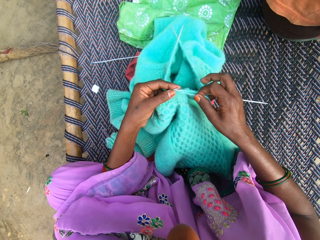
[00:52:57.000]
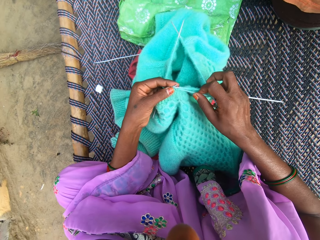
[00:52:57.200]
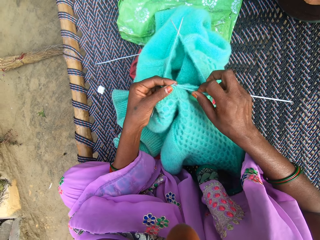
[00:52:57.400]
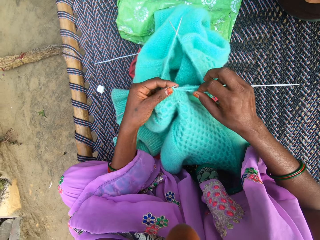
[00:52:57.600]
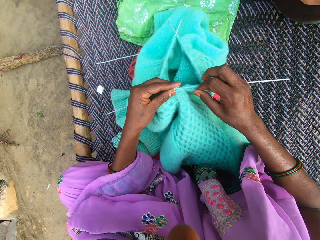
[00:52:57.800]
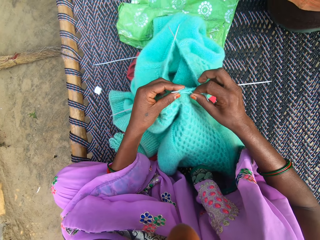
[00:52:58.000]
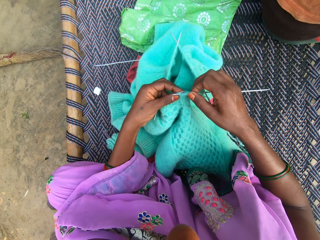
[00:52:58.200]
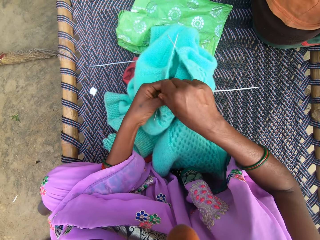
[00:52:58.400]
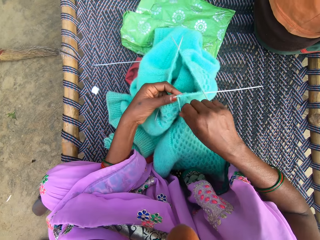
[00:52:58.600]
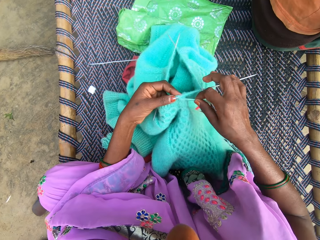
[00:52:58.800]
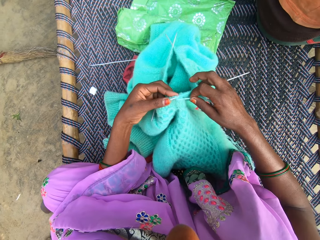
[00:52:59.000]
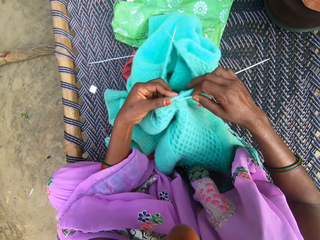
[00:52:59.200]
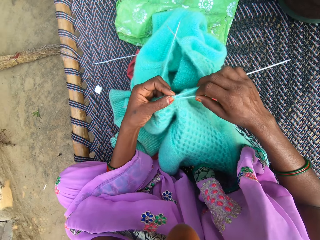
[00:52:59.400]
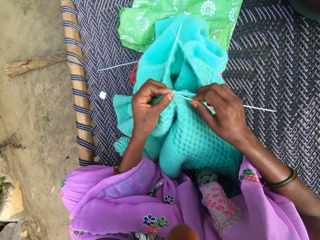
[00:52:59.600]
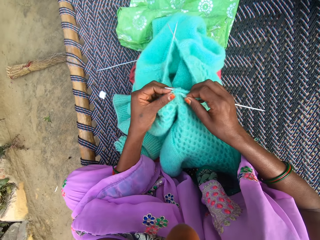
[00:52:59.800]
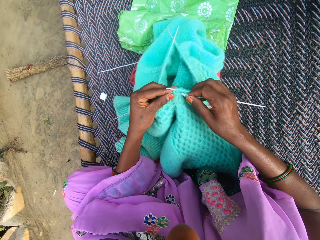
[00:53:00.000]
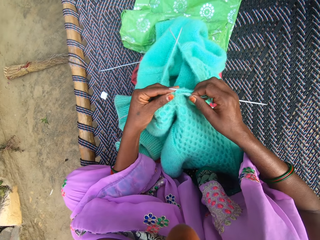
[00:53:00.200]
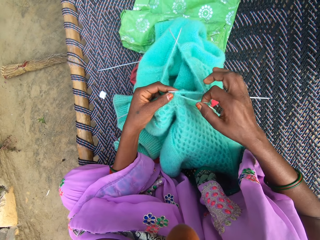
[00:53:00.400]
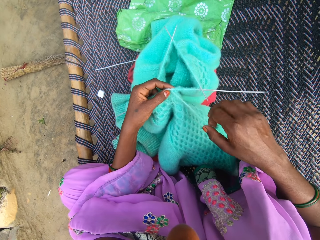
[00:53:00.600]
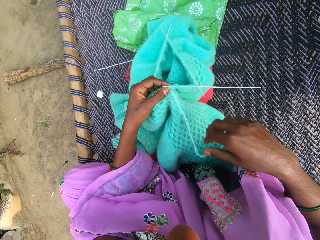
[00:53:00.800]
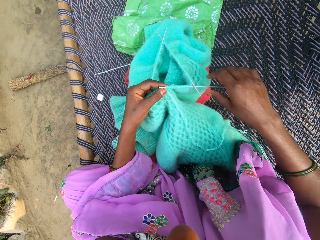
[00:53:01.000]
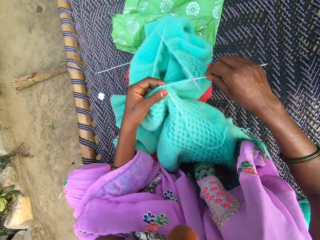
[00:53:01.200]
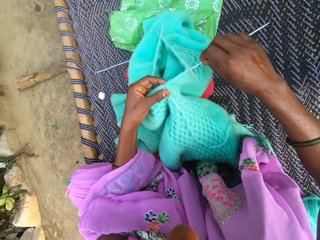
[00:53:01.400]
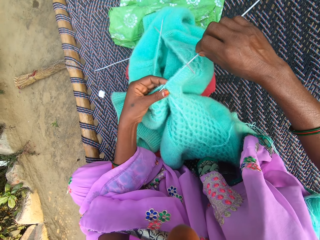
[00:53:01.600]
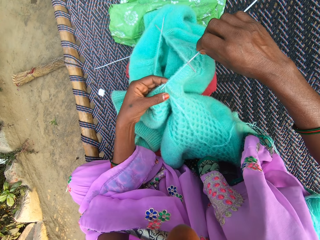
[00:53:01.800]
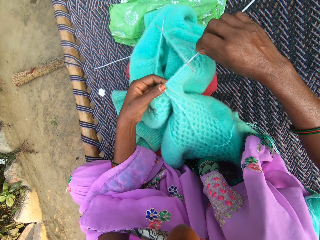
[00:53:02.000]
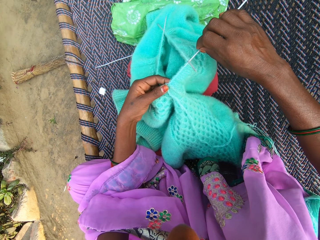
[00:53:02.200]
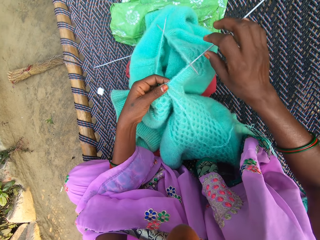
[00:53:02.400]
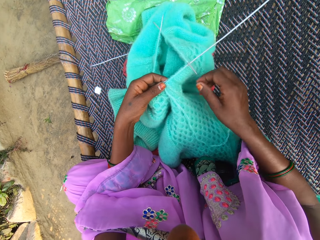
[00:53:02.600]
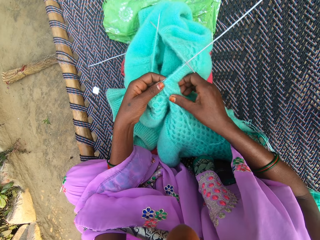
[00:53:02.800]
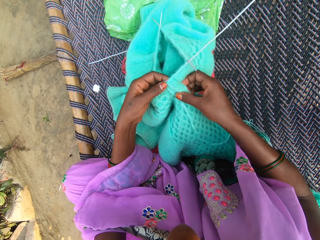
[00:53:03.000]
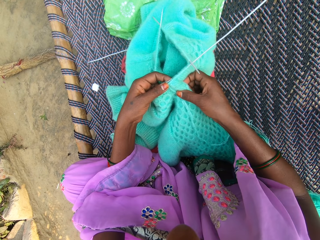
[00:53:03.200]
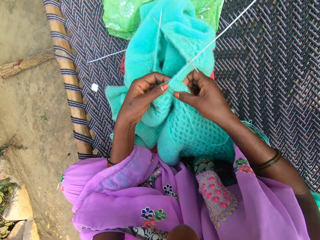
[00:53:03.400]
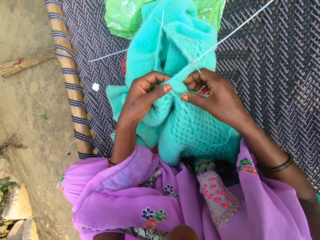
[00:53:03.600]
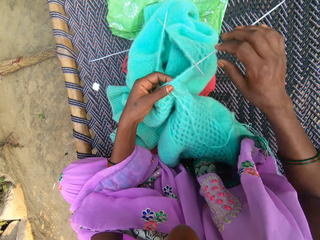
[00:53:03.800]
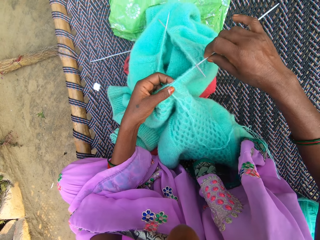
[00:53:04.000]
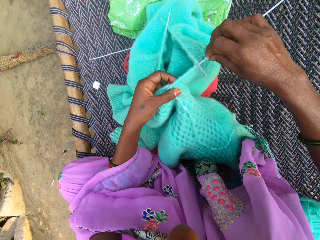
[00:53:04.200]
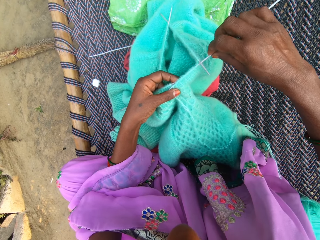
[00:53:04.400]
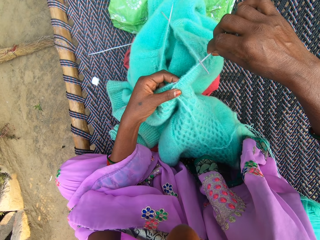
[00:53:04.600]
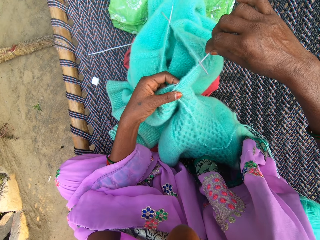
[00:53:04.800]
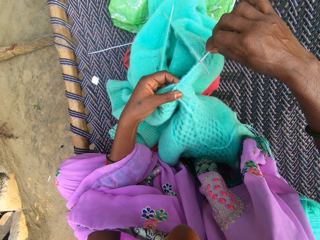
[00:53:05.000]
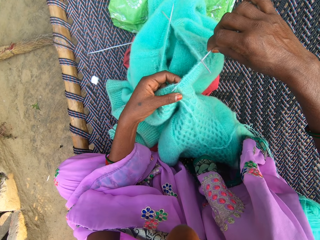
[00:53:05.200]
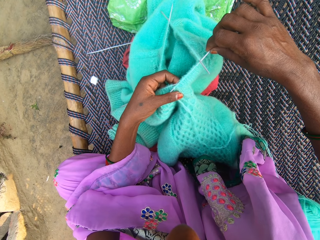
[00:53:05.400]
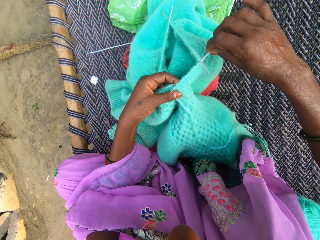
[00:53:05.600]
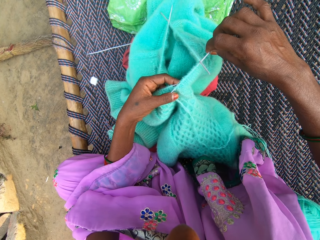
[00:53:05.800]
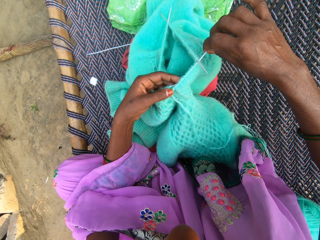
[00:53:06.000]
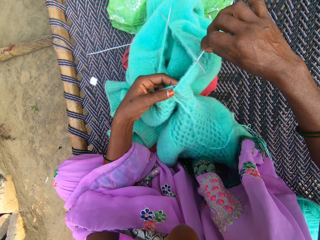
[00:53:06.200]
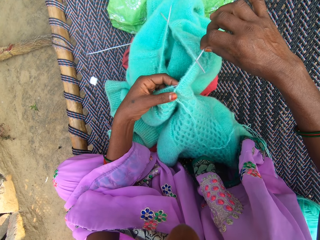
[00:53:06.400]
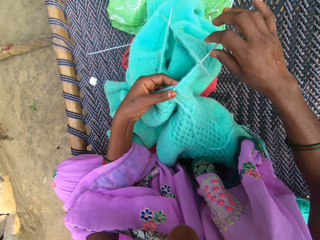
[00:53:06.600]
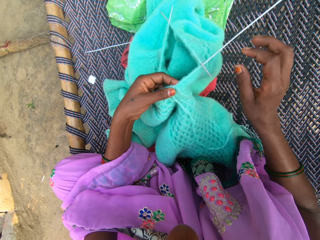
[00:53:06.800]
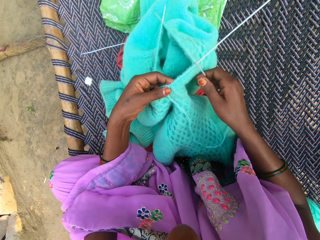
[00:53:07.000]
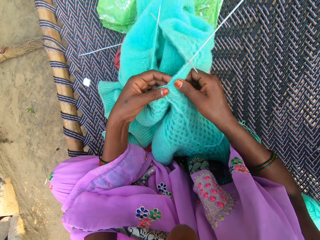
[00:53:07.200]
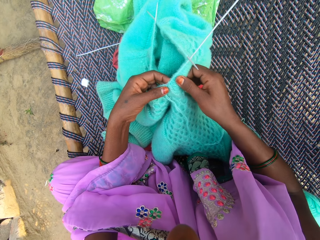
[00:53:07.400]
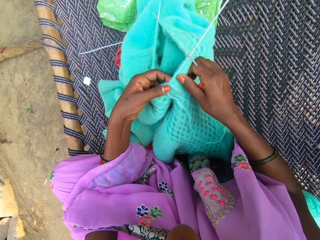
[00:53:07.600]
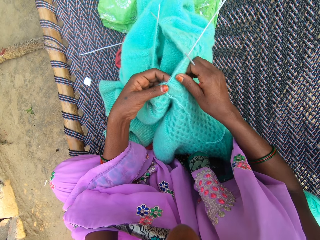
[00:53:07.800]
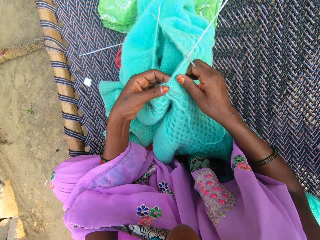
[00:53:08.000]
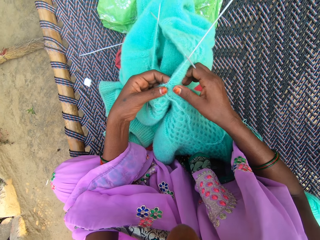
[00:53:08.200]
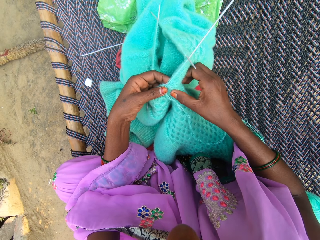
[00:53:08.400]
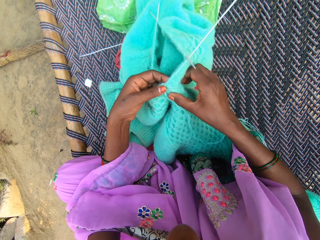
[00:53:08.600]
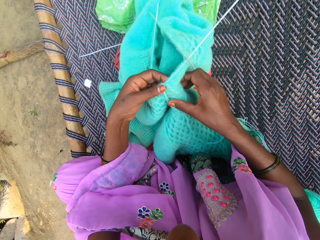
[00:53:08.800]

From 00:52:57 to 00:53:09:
The camera wearer checks the fabric.

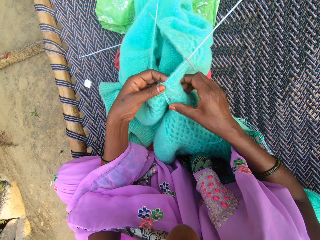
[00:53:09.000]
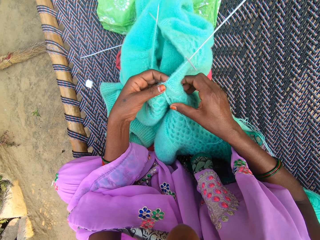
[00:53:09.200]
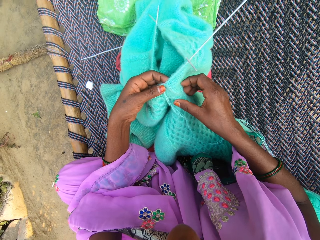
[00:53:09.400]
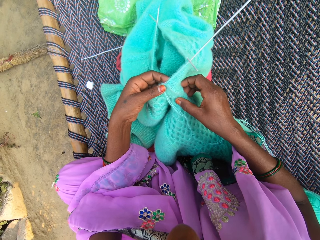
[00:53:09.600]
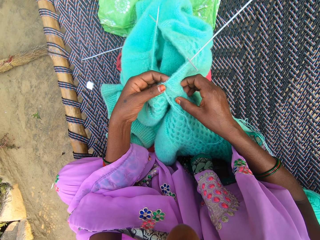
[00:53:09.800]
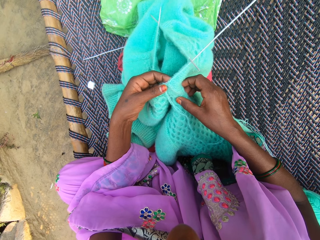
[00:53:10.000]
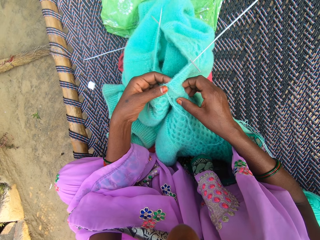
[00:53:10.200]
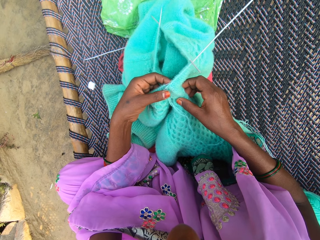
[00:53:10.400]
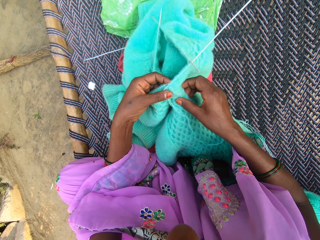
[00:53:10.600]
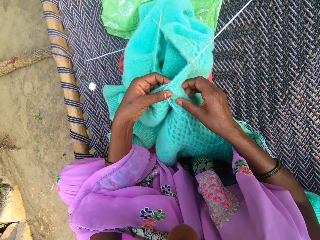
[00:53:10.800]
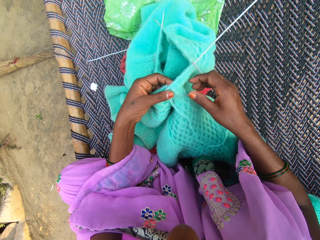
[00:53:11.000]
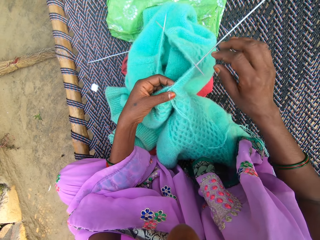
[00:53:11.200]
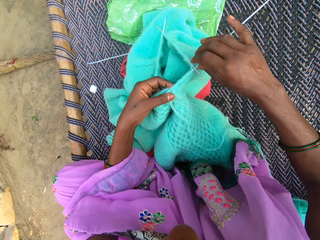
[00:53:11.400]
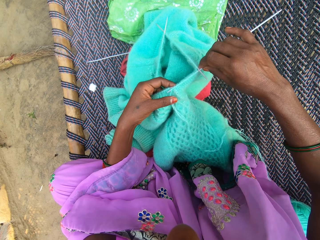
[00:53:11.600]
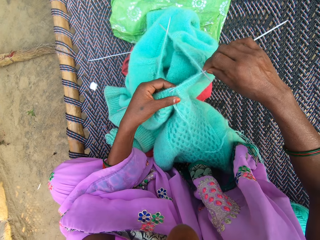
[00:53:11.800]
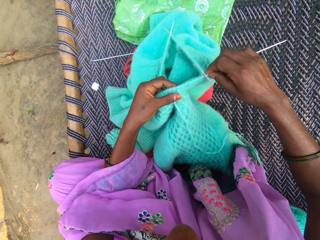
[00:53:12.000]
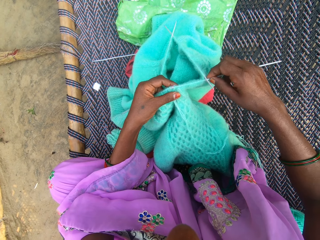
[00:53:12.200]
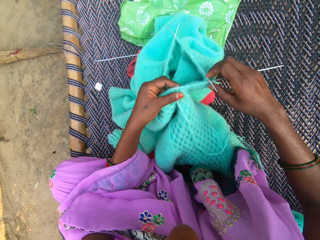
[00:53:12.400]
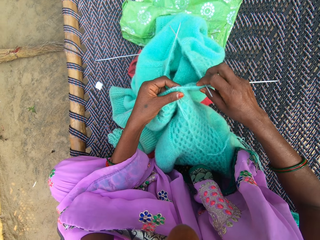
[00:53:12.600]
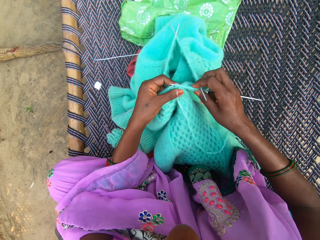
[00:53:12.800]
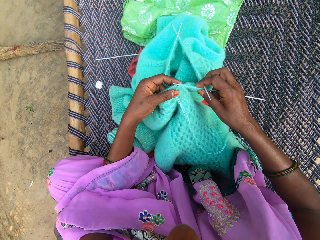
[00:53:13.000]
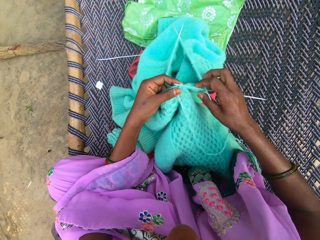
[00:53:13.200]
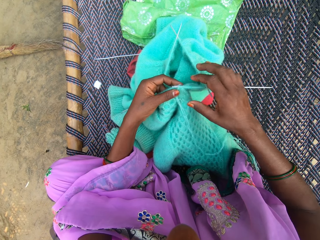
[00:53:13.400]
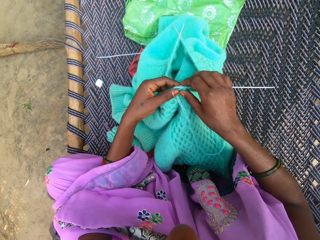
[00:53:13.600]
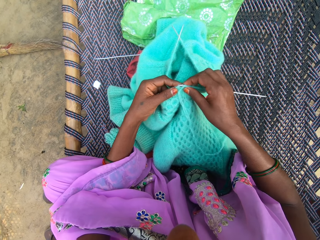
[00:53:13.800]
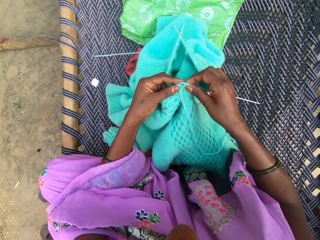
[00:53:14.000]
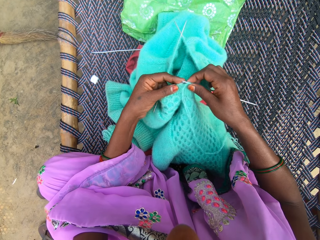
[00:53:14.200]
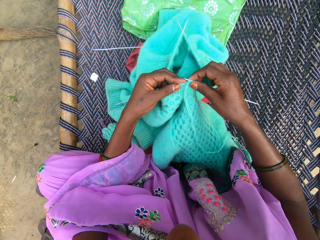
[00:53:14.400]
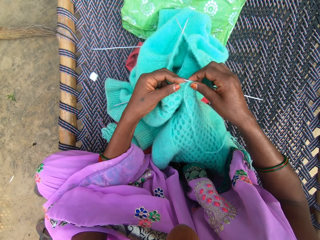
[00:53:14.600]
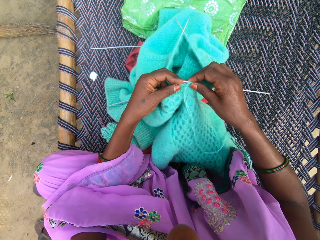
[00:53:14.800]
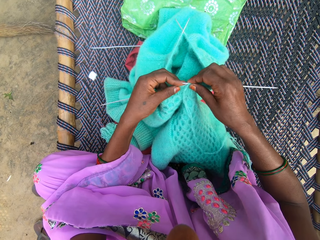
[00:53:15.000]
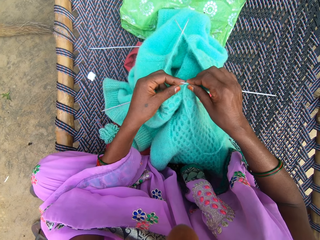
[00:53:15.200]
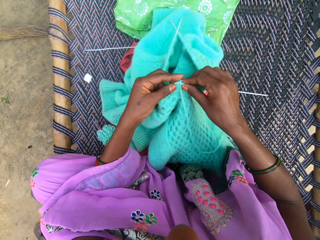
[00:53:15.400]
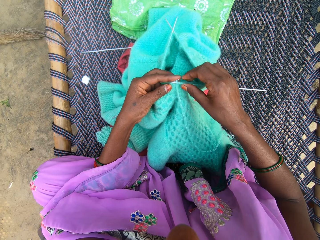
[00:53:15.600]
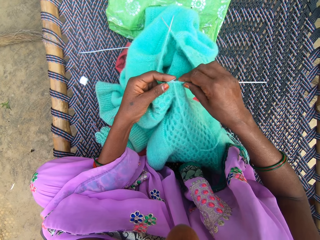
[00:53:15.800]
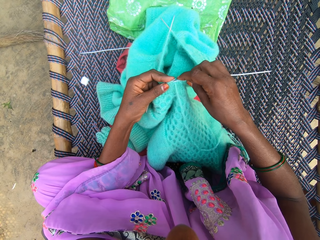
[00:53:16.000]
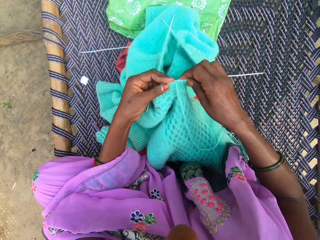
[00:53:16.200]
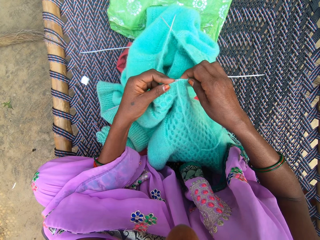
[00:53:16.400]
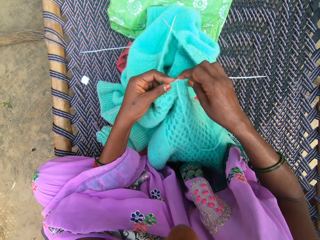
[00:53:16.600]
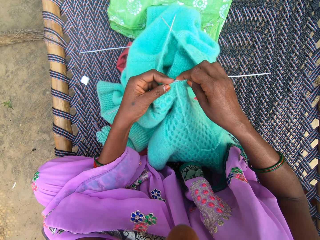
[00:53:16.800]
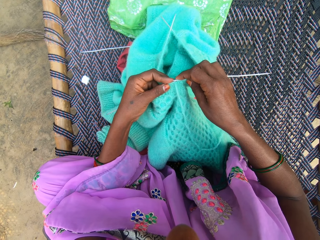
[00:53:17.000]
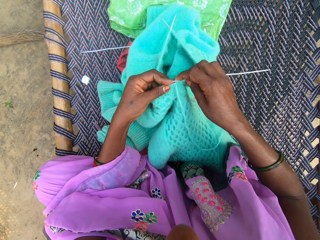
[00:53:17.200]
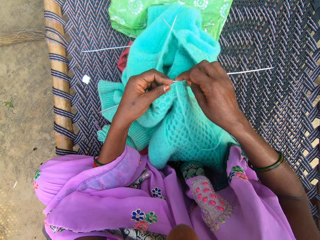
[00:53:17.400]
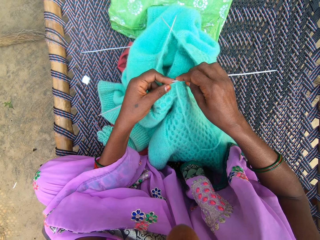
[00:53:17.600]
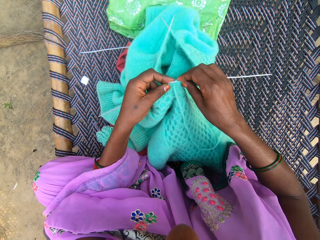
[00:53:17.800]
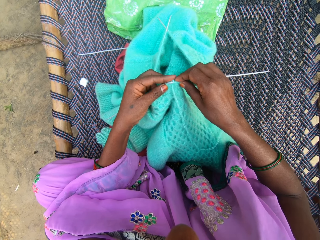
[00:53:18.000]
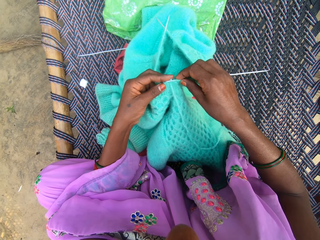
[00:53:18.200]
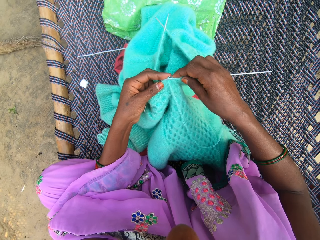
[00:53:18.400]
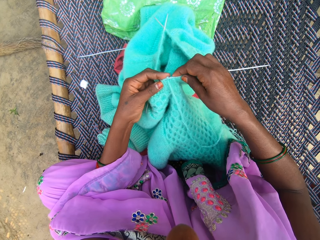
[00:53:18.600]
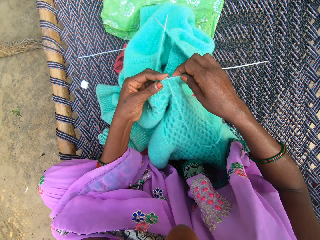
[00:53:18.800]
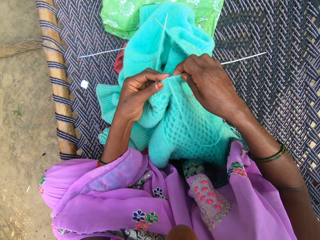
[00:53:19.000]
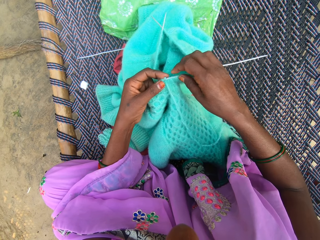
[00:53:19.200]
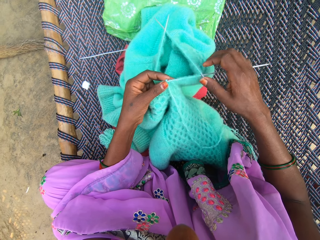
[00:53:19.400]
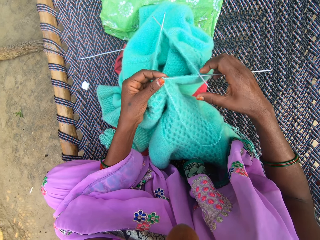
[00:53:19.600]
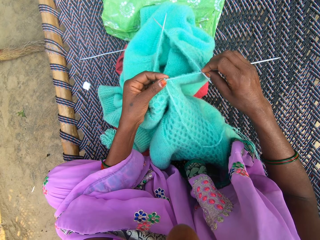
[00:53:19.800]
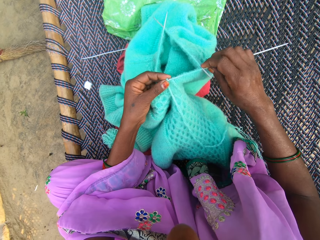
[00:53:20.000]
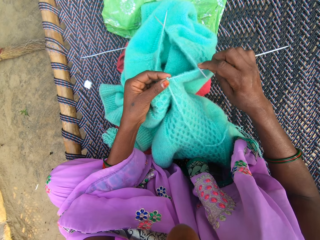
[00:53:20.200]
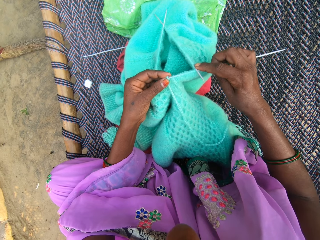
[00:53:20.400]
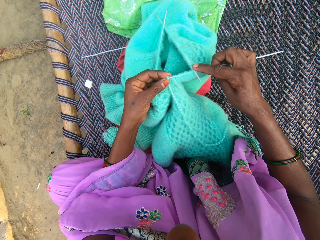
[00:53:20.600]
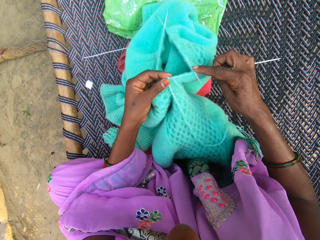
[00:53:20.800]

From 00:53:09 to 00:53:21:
The camera wearer aligns the crochet to the fabric.
